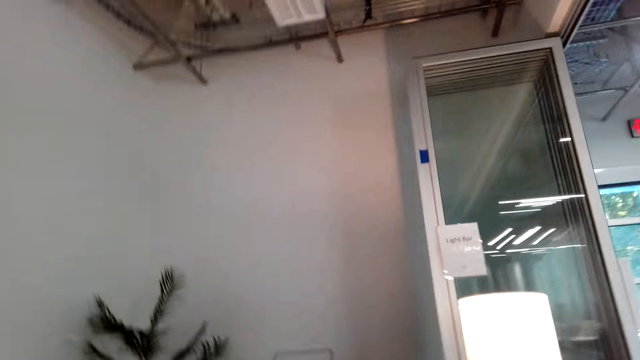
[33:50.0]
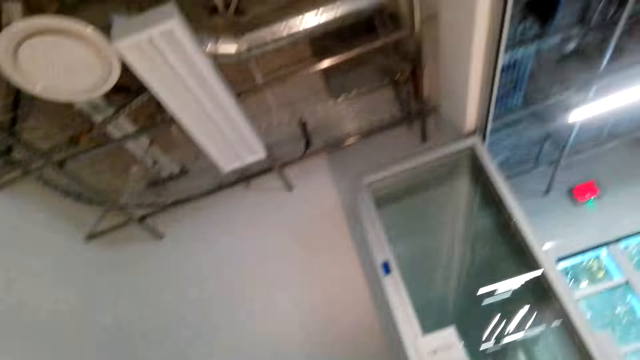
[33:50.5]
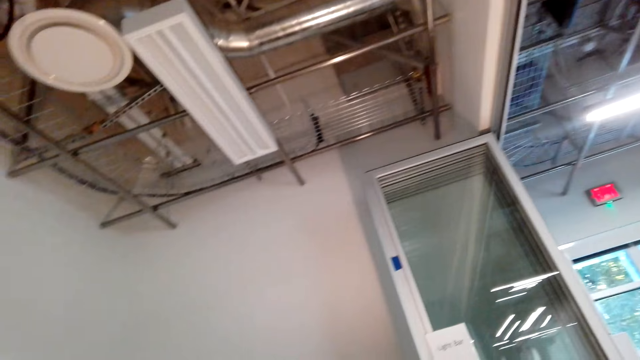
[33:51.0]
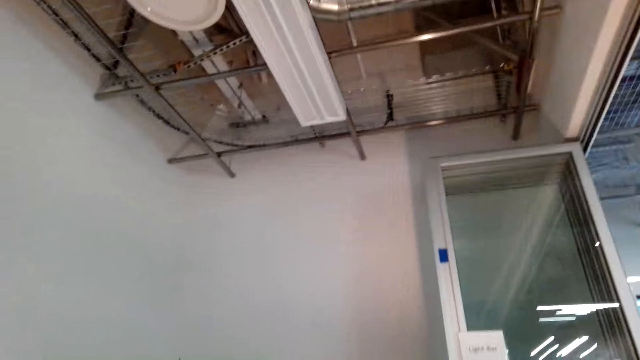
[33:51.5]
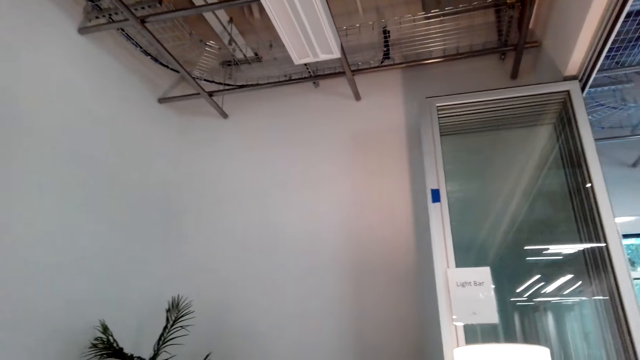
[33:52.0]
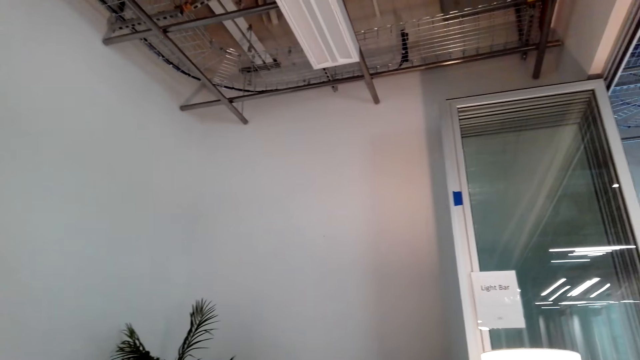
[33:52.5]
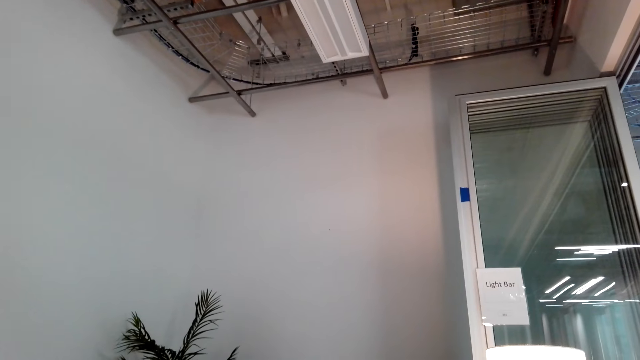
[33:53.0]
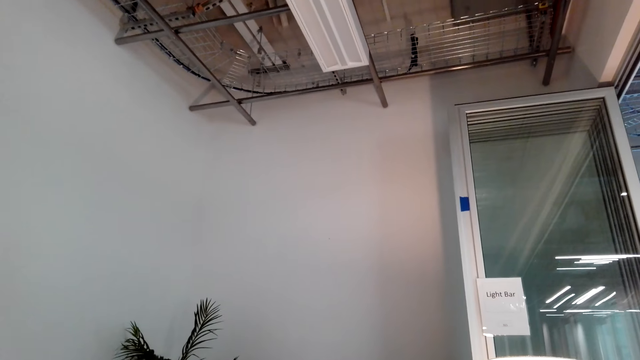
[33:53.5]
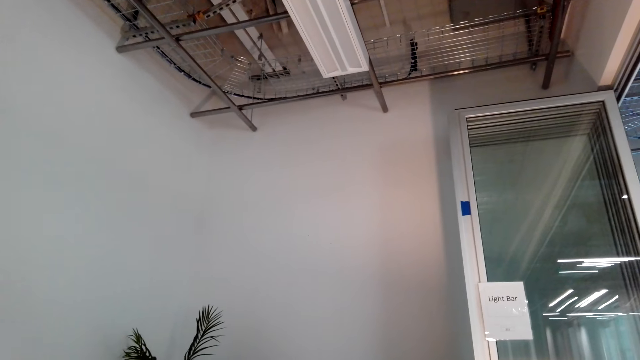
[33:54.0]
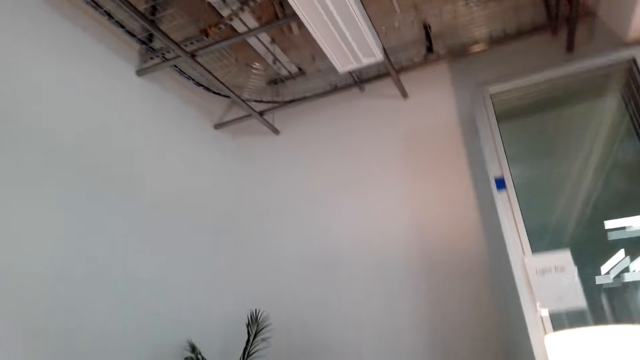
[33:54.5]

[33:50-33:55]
The camera wearer looks around.

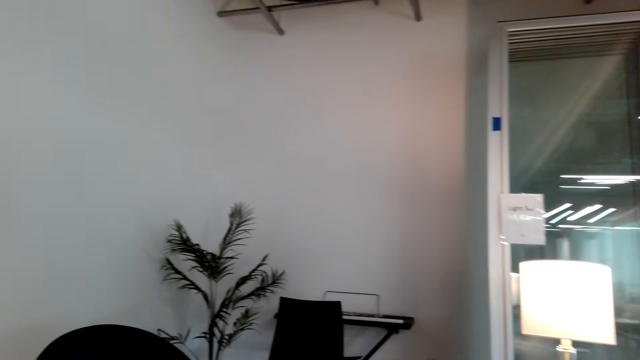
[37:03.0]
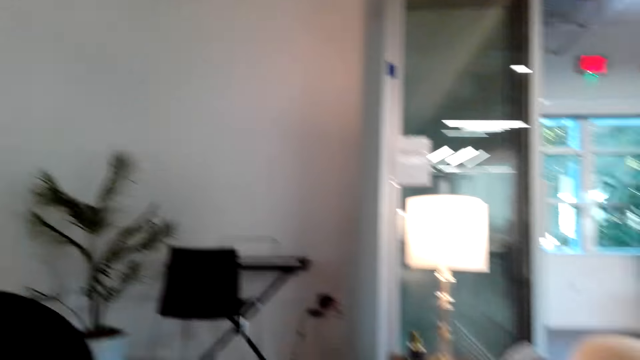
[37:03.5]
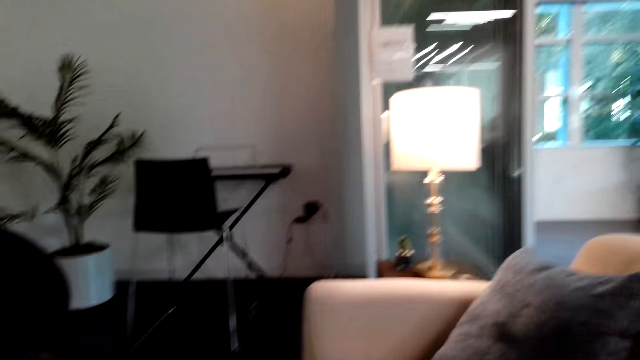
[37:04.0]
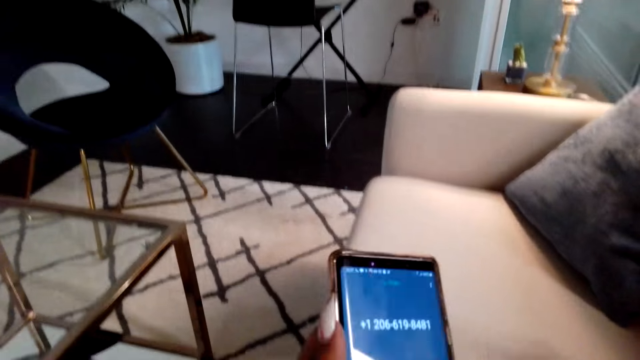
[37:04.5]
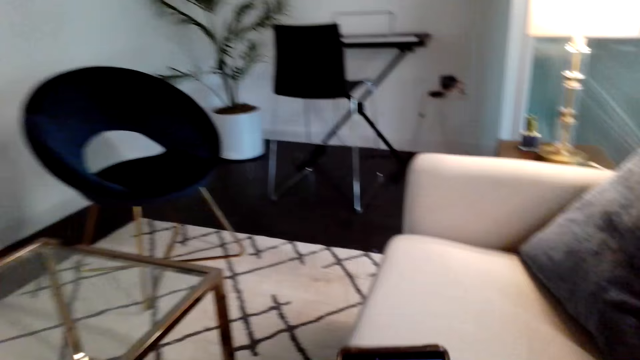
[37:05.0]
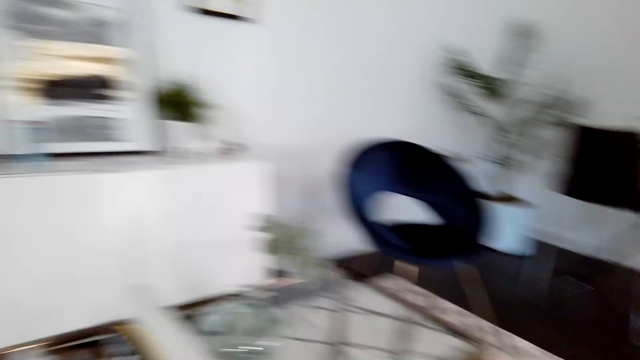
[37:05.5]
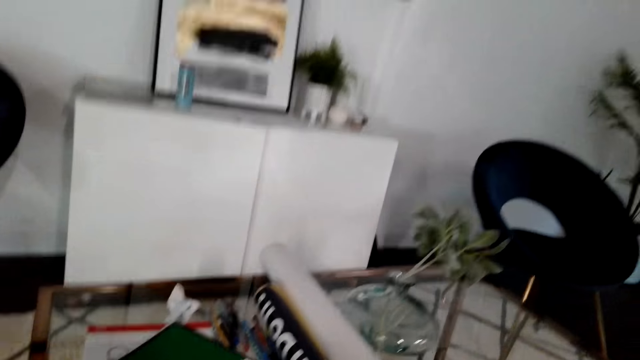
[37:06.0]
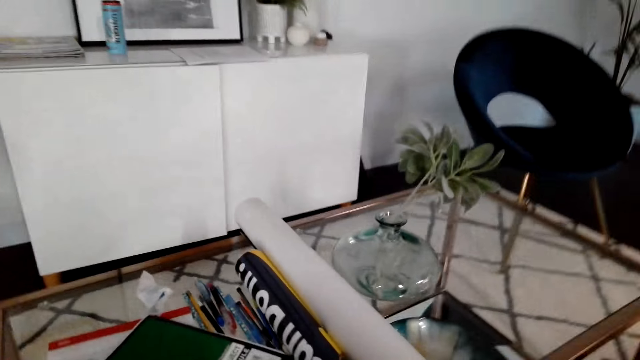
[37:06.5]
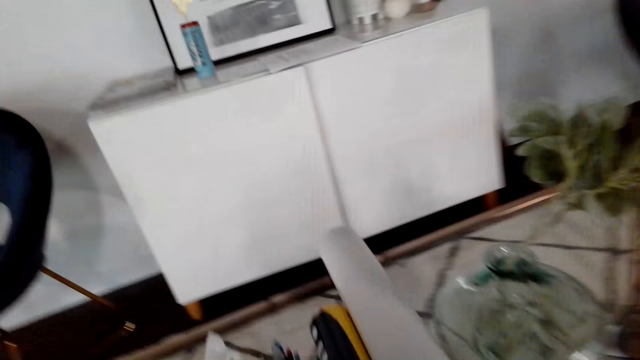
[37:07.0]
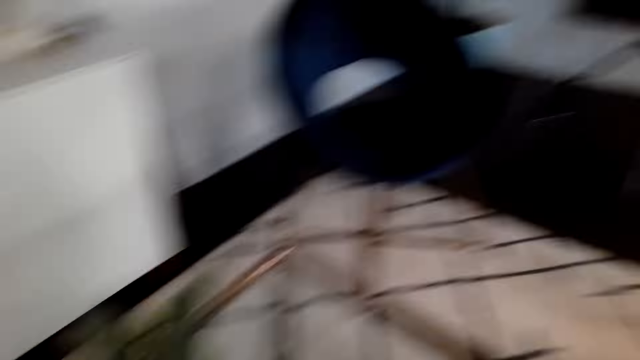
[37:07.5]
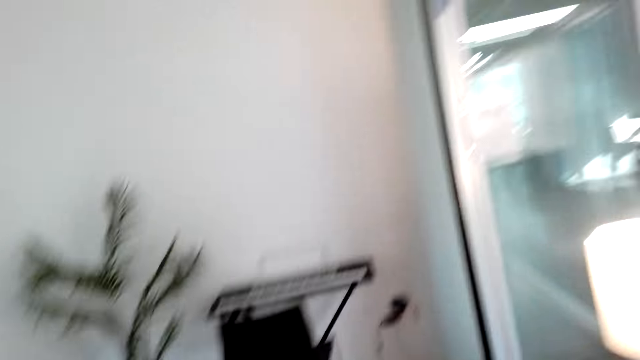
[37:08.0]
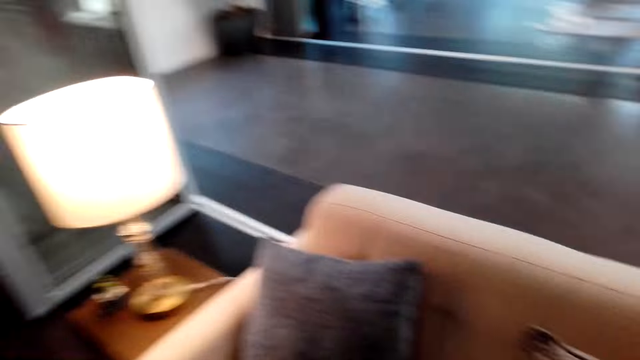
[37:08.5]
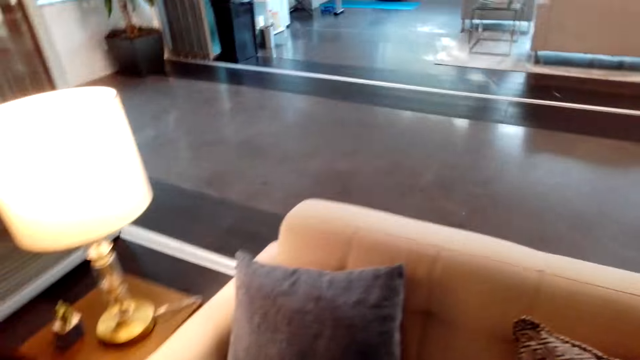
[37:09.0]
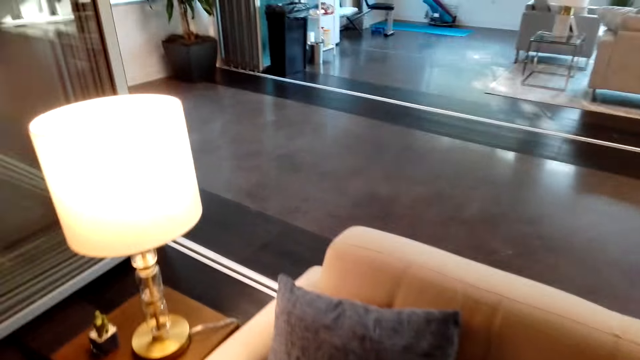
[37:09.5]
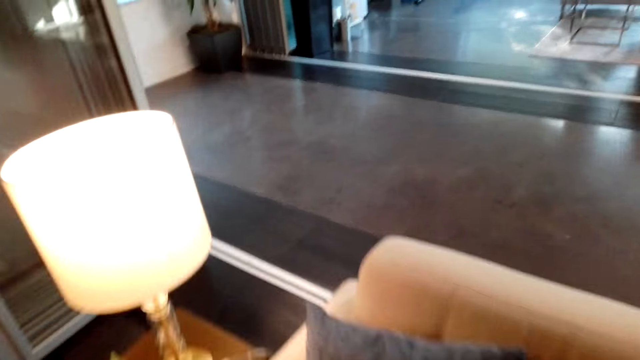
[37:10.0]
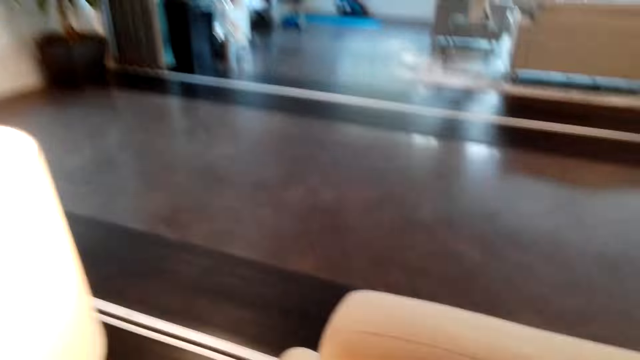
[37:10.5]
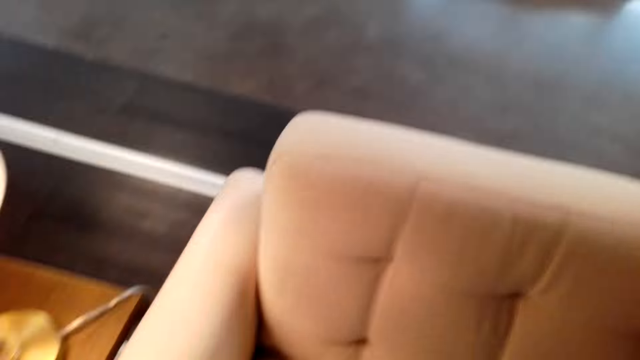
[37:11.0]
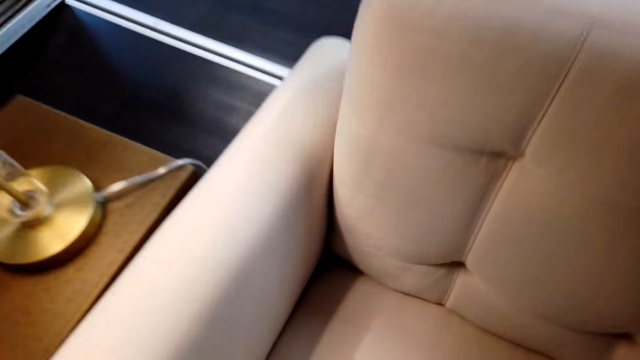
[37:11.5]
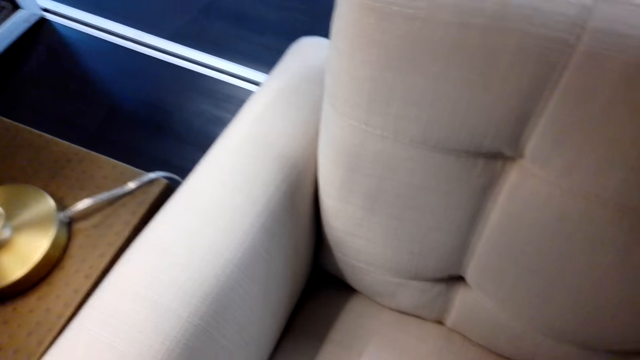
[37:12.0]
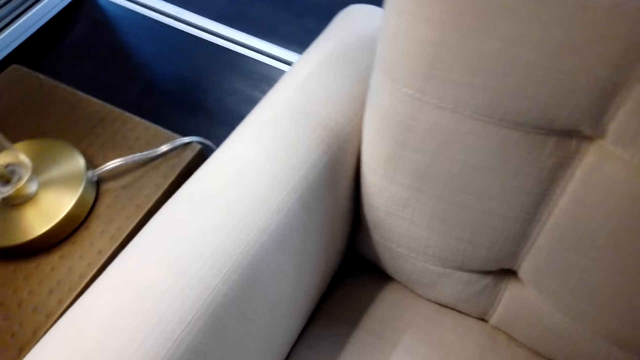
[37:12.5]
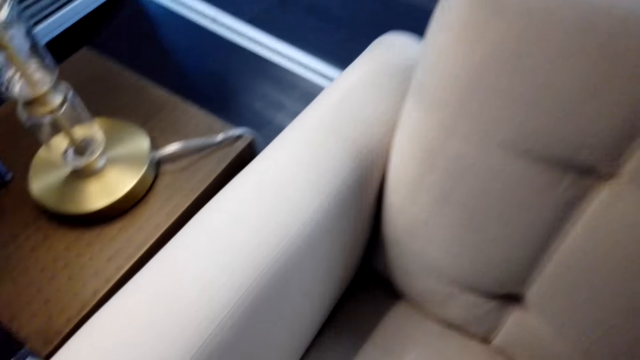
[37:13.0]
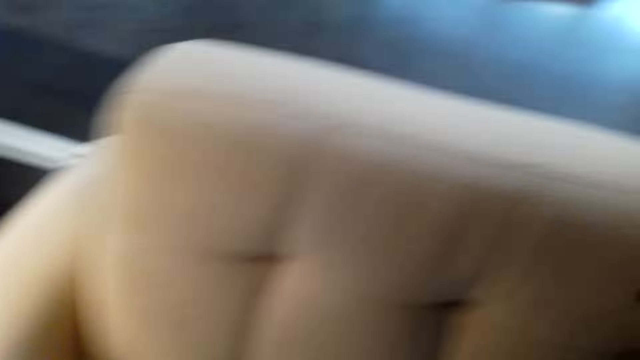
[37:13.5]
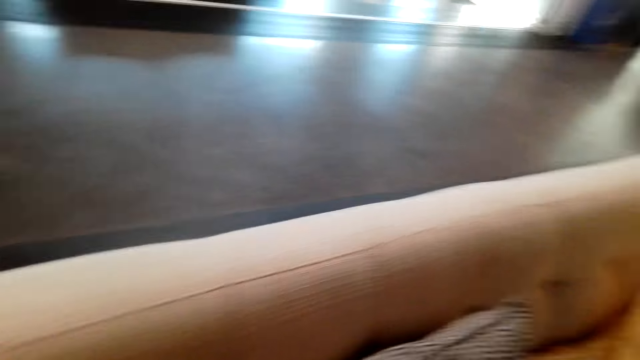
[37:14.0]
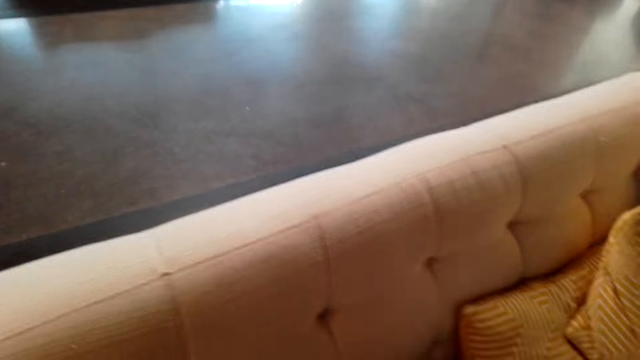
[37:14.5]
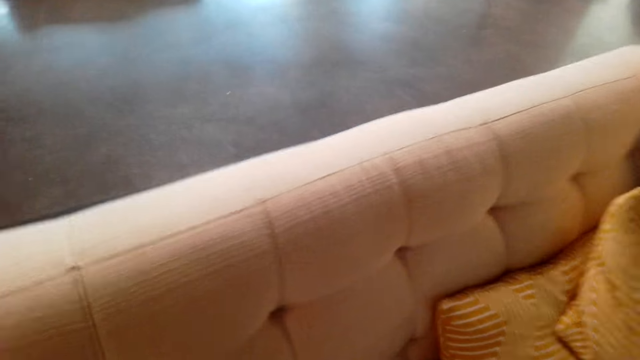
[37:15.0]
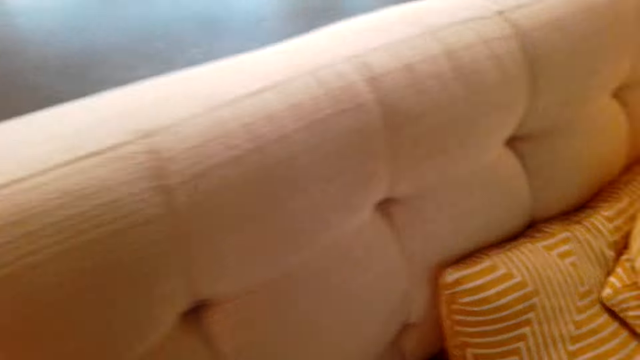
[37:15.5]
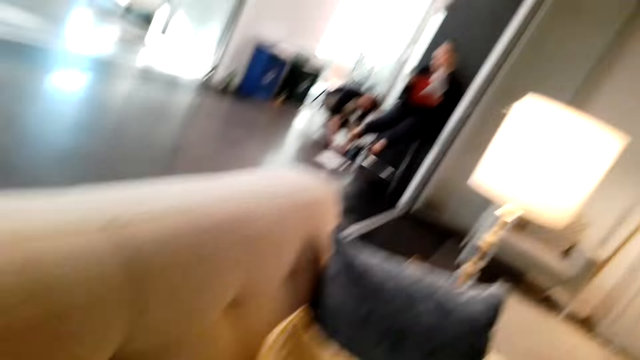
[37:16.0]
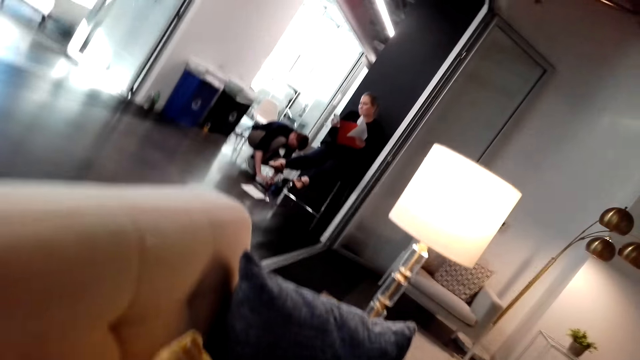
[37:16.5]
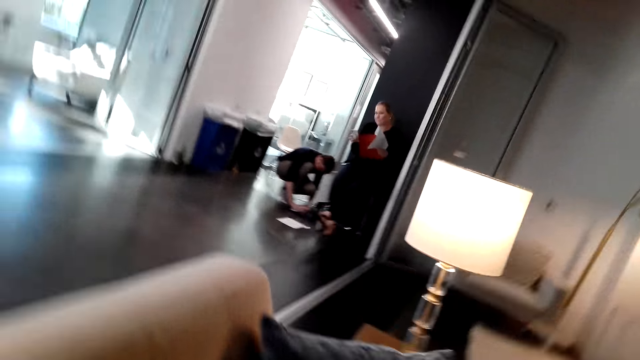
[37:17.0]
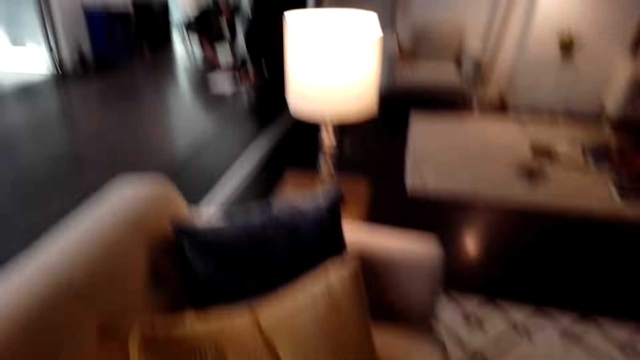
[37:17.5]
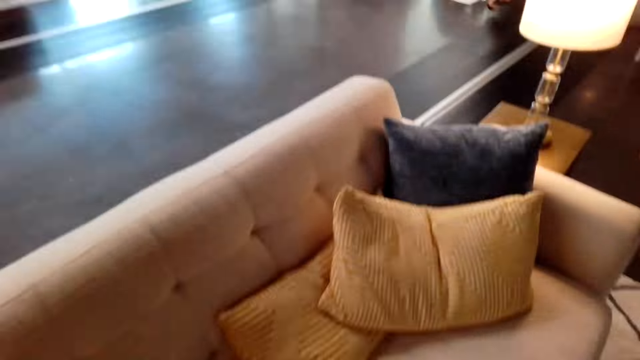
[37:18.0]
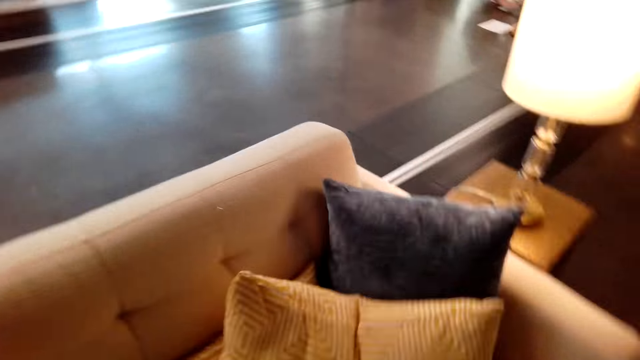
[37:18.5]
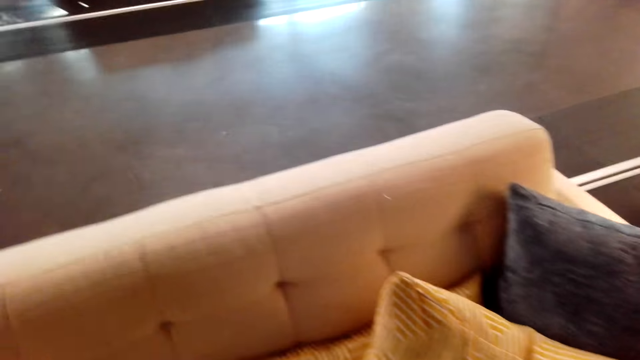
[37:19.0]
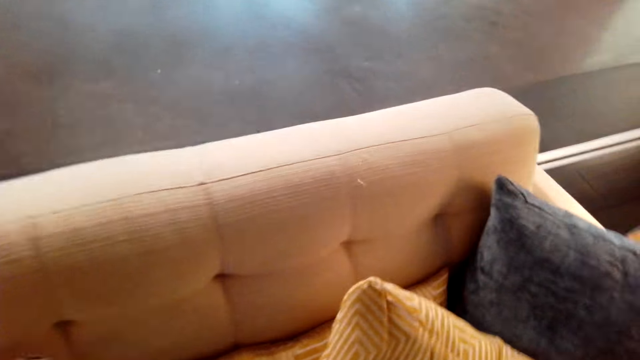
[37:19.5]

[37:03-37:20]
The camera wearer holds a phone. They scroll on the cellphone. They look around the room. They walk around the living room. They converse. They arrange the throw pillow on the sofa set. They move around the room. They converse with a woman.
